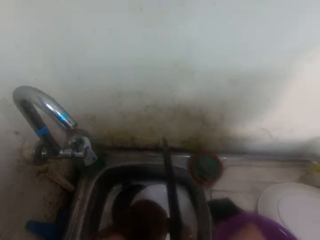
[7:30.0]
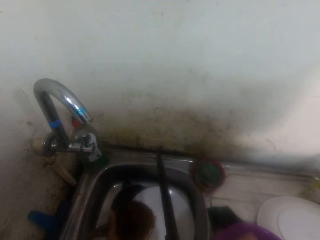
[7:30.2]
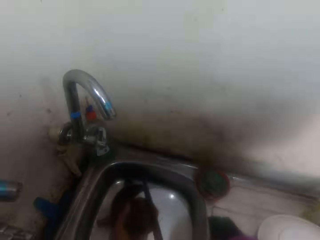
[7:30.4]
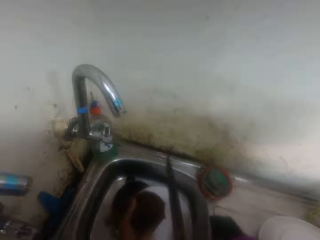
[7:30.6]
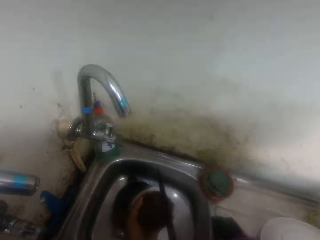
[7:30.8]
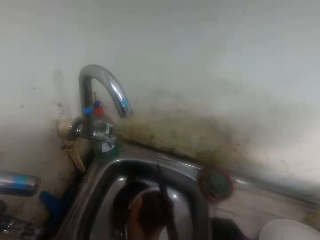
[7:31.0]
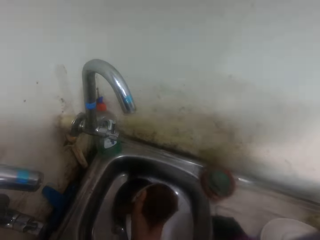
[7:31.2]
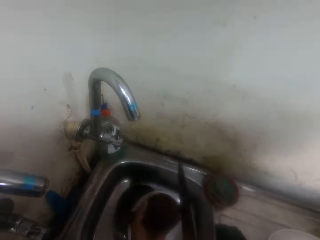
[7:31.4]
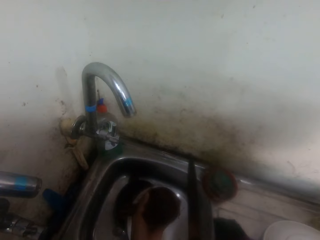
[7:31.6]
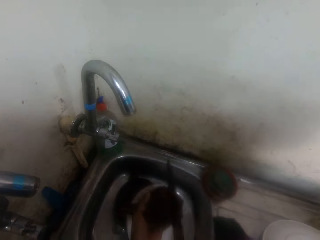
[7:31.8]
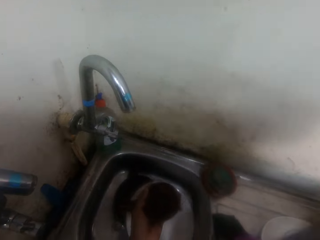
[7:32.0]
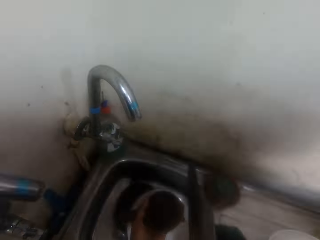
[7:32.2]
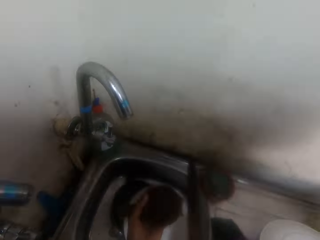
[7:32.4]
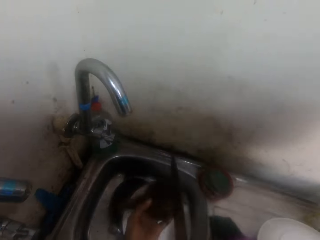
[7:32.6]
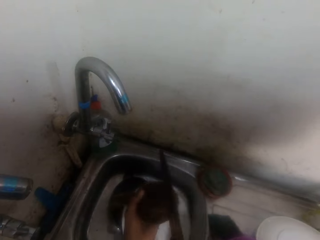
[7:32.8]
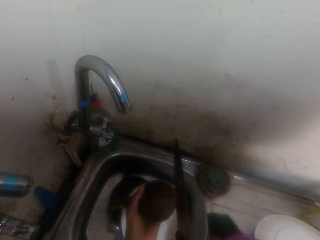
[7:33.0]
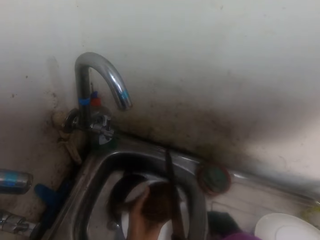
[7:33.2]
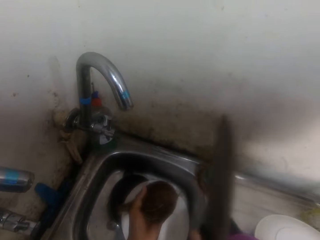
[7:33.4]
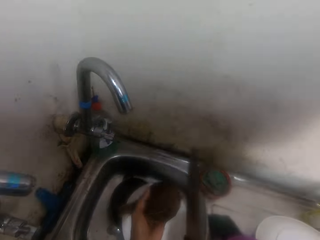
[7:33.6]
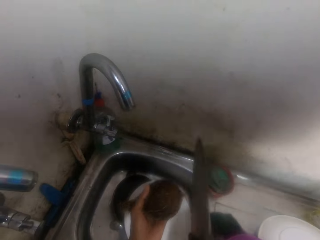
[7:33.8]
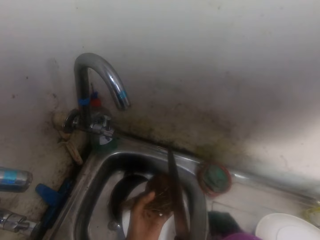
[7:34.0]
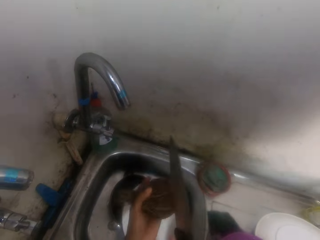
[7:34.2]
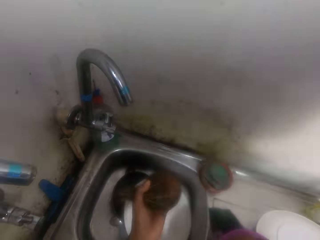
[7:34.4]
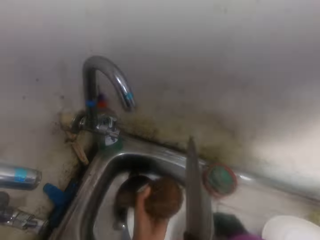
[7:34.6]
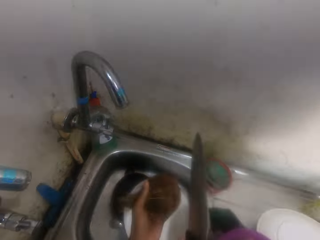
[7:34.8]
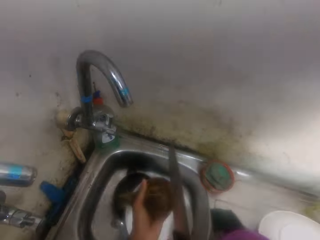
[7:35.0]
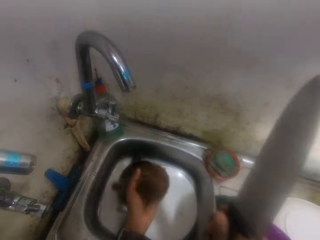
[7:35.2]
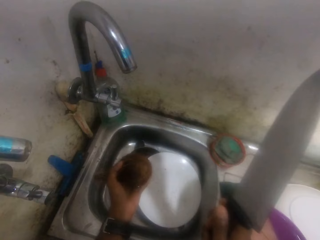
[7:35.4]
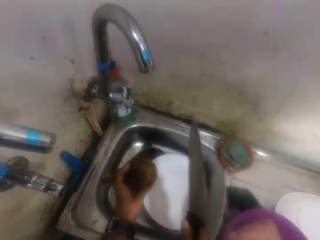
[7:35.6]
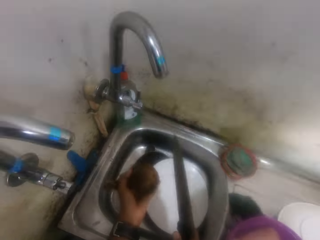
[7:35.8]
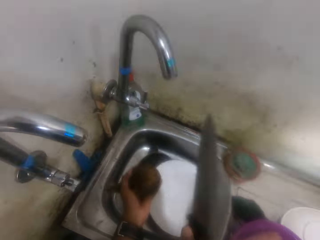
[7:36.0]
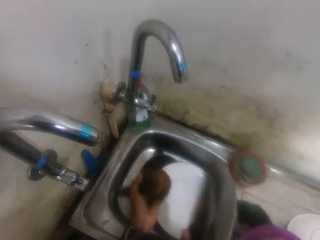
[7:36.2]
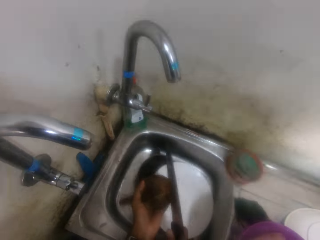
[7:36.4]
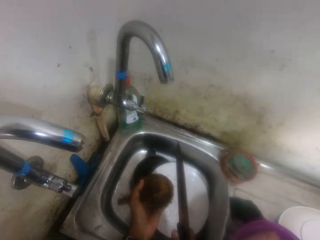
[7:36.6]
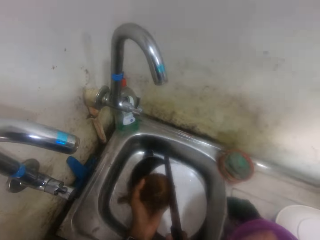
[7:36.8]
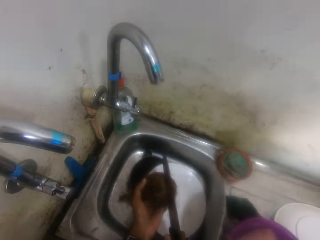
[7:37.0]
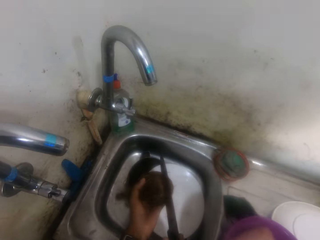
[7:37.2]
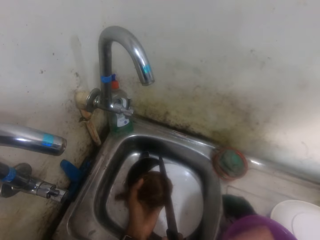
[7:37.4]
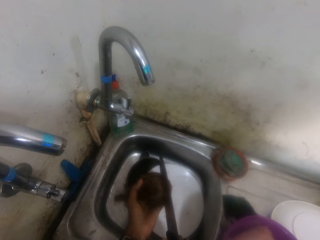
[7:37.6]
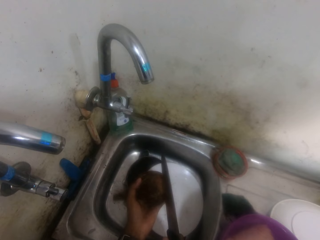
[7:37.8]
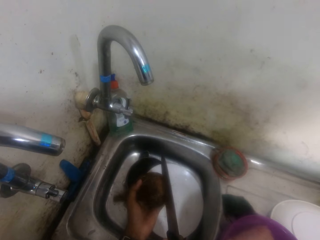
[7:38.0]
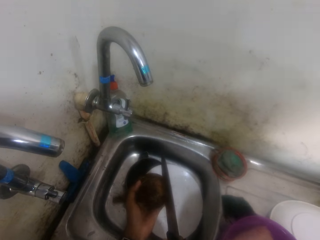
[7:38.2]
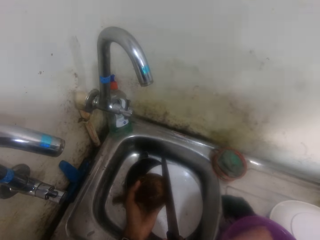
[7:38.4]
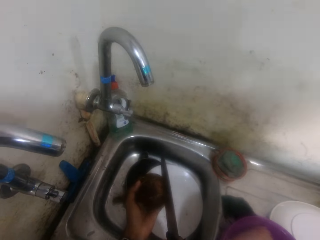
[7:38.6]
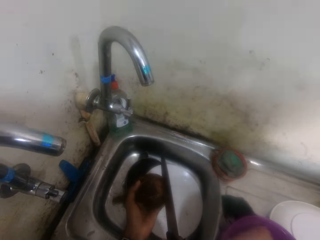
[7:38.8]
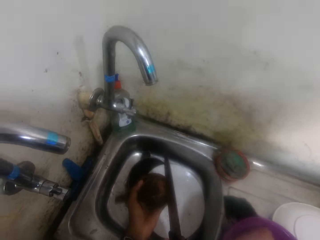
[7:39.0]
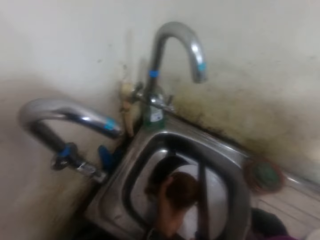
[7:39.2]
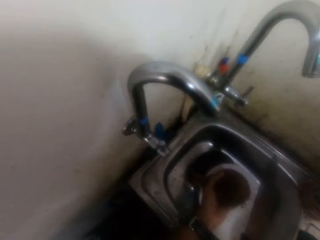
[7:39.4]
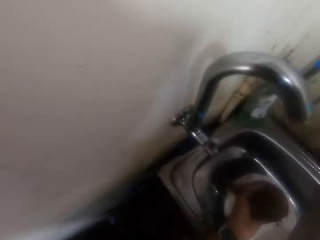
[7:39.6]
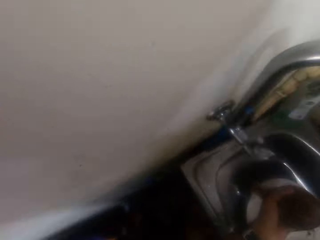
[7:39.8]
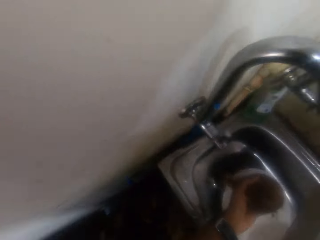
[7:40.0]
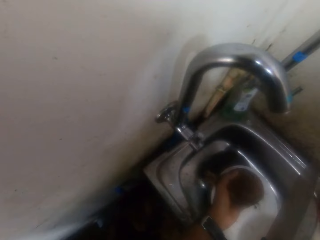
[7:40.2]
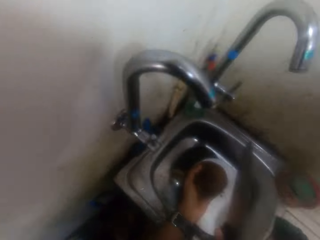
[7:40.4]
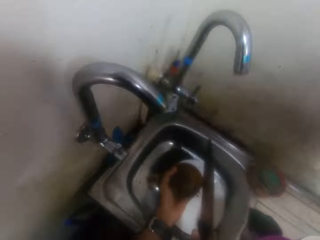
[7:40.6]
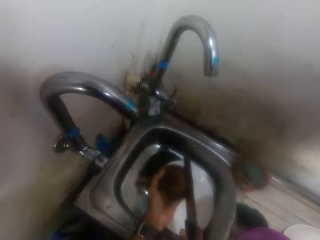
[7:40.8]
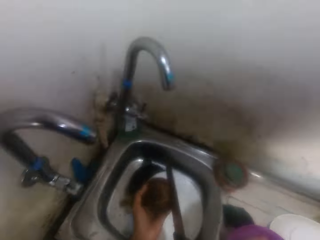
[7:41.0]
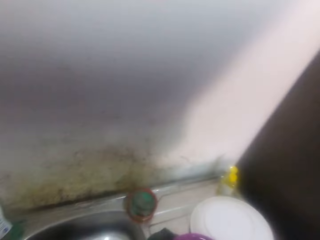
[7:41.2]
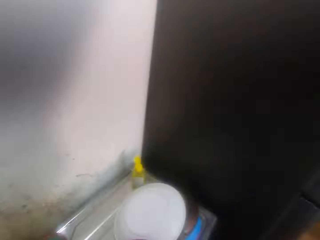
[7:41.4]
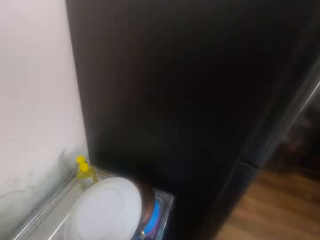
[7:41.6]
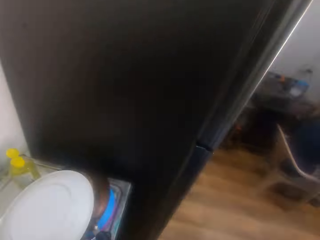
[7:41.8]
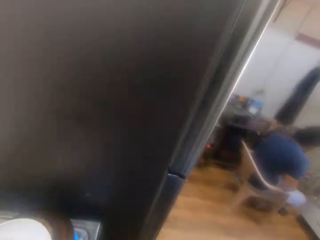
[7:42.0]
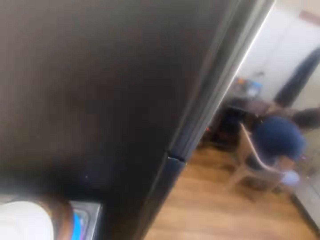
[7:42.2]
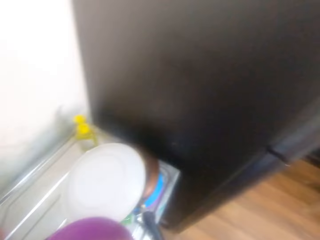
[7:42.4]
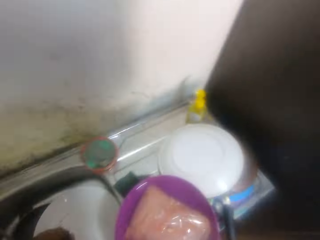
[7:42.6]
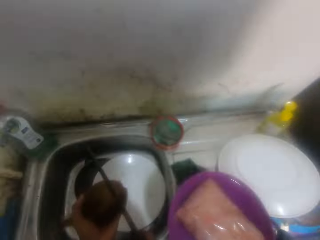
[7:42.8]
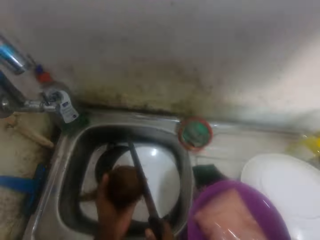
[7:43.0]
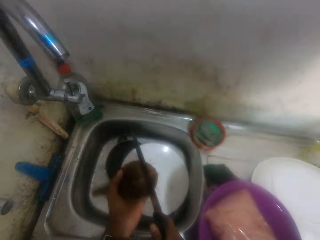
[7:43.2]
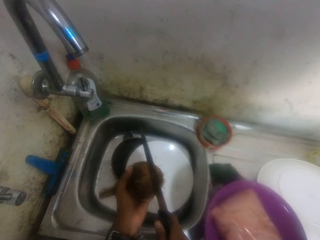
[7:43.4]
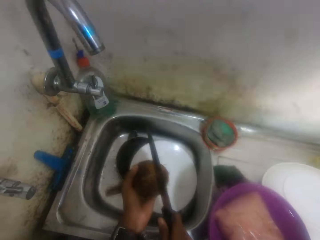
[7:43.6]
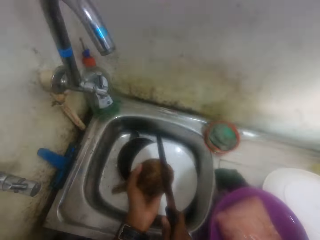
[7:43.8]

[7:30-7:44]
The camera wearer cracks the coconut with the knife. They stare at the coconut. They look around the kitchen.

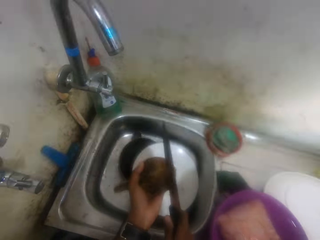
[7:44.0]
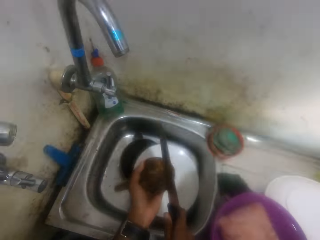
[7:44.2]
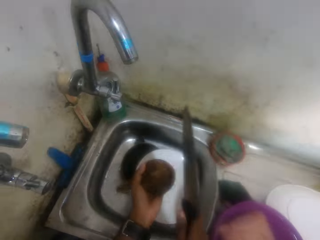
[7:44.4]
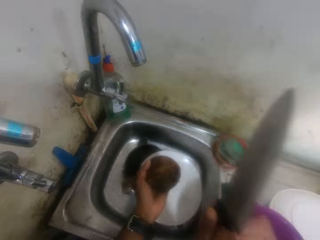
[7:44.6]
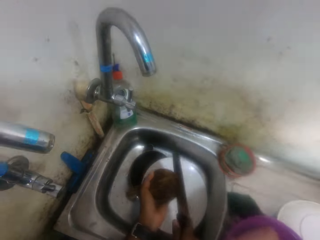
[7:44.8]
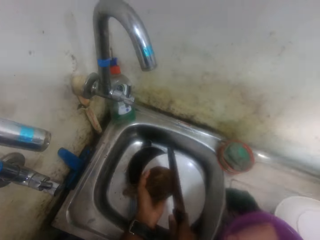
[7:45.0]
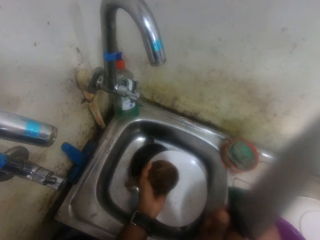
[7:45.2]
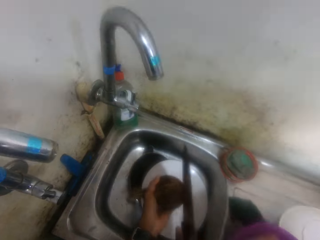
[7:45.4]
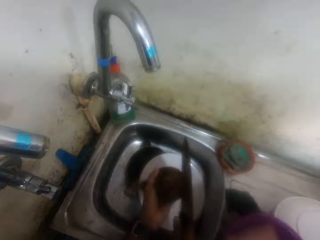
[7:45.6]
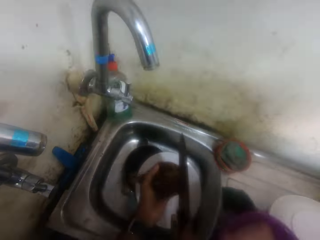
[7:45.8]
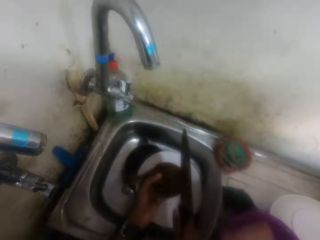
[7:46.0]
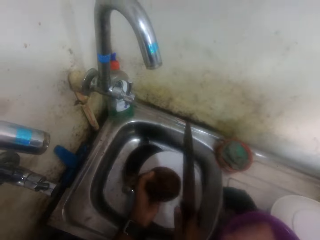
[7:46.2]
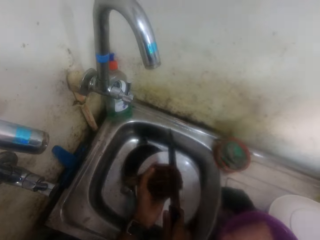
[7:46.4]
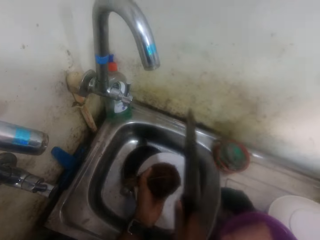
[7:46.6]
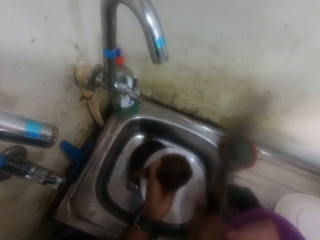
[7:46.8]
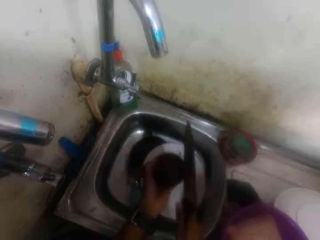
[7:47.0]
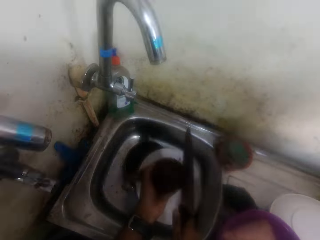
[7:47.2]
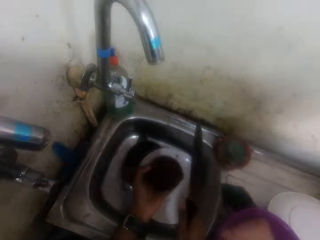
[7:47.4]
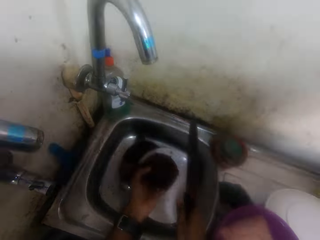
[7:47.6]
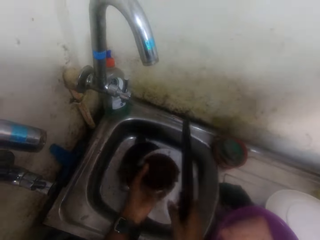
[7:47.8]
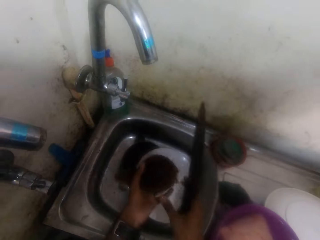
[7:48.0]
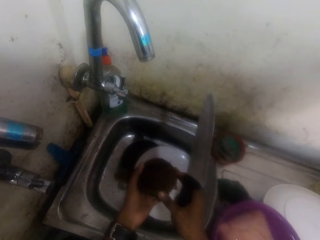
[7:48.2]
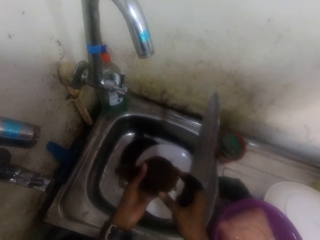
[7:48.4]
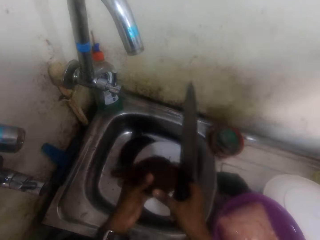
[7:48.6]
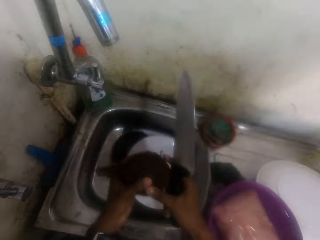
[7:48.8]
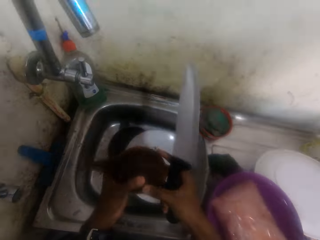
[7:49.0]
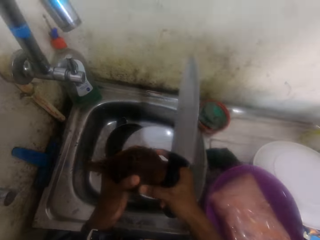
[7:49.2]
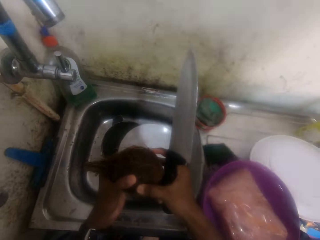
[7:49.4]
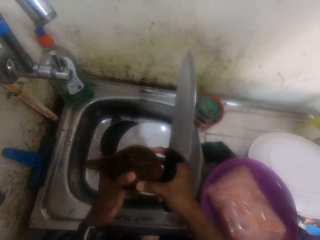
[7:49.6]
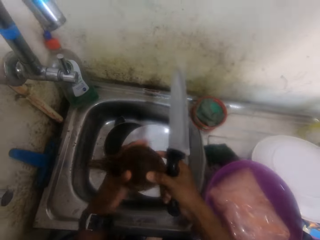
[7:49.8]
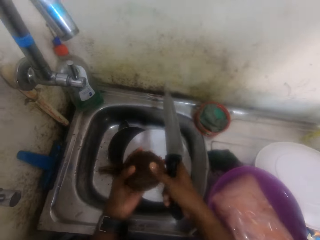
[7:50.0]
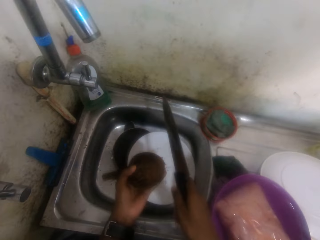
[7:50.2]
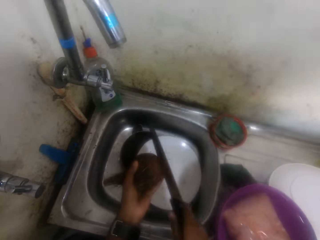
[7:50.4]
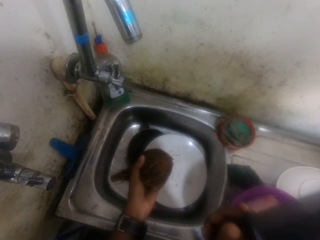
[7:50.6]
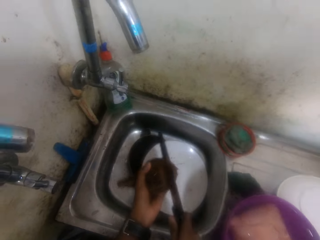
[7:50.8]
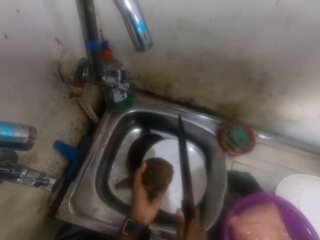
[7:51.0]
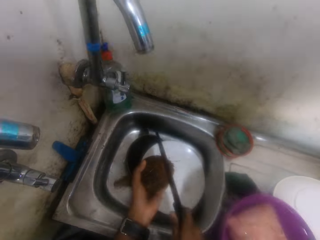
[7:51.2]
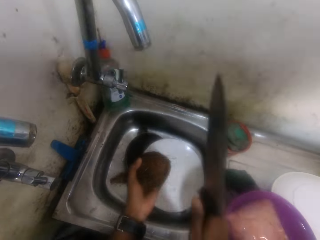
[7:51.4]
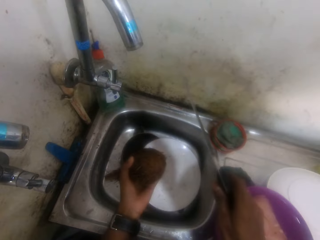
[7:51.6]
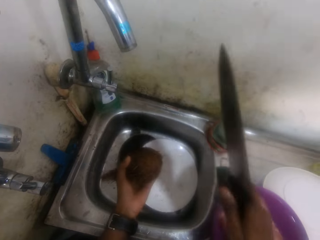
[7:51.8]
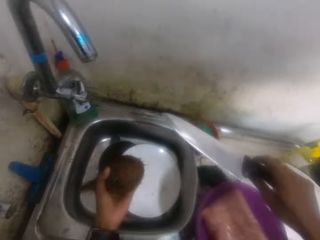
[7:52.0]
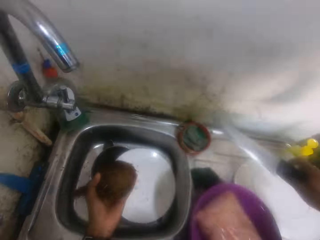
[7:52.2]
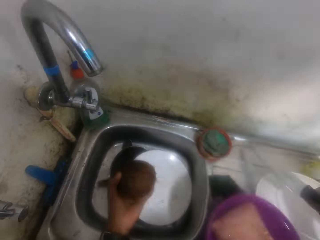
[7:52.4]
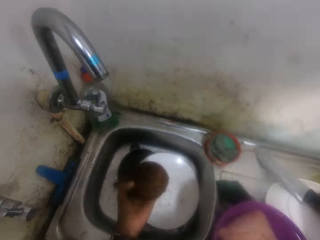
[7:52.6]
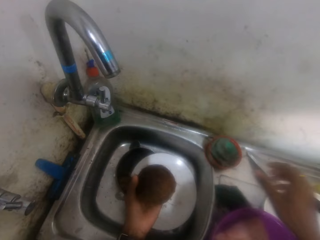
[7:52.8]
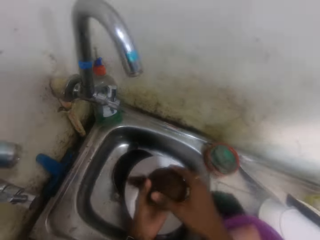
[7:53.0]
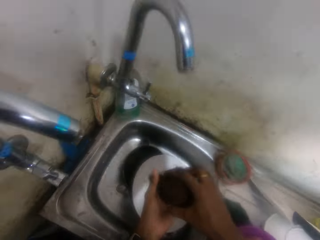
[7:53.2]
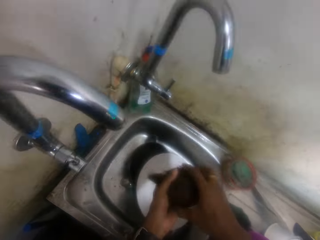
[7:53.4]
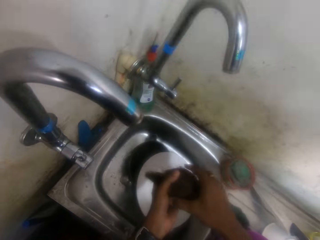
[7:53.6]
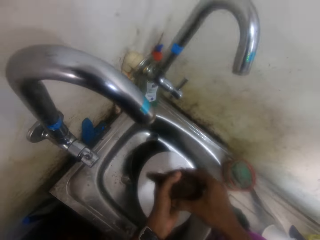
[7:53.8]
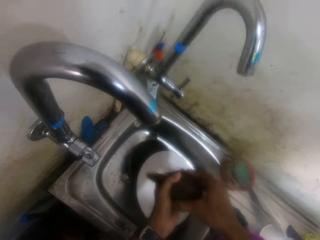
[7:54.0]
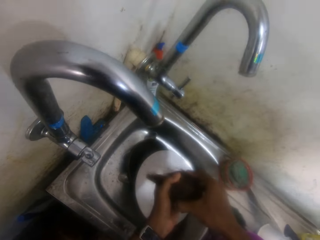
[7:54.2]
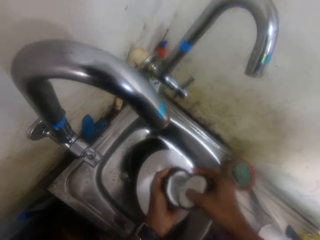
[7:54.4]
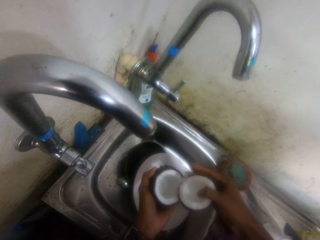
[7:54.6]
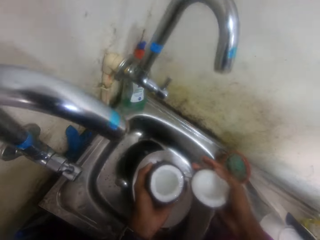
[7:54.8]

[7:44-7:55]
The camera wearer demonstrates a knife on a coconut. He cuts the coconut with the knife, turns the coconut in his hands, cuts the coconut with the knife, turns the coconut in his hands, and cuts the coconut with the knife. He places the knife on a sink. He breaks the coconut with the hands.
